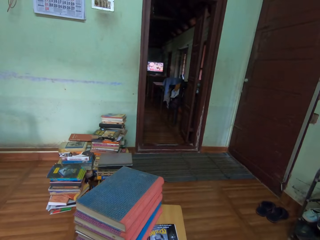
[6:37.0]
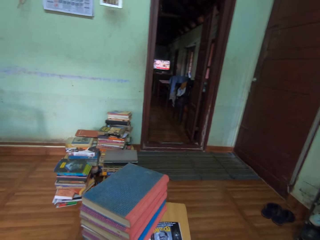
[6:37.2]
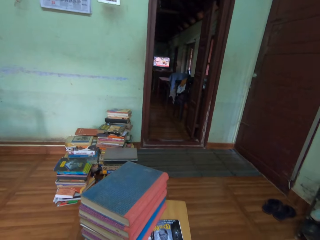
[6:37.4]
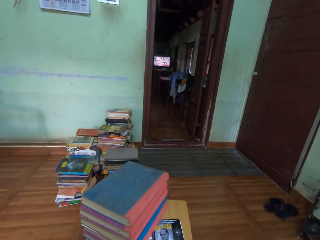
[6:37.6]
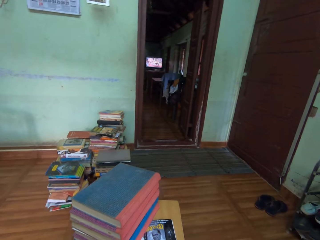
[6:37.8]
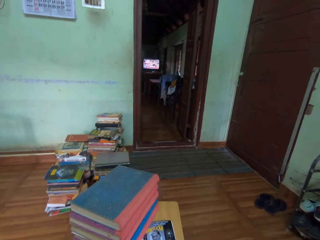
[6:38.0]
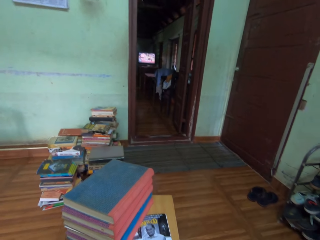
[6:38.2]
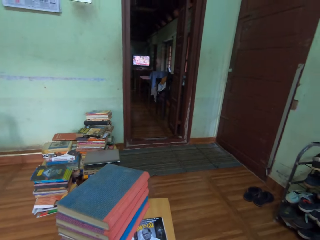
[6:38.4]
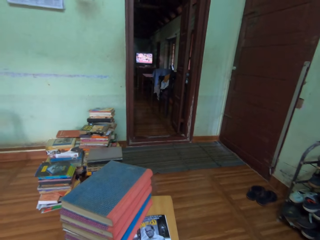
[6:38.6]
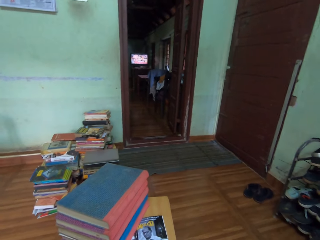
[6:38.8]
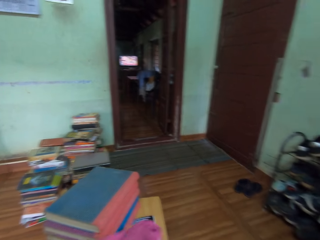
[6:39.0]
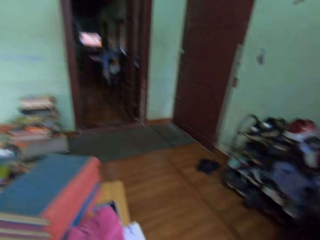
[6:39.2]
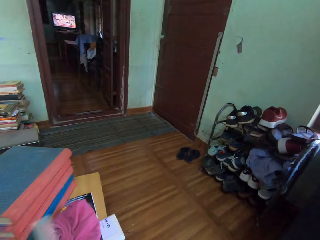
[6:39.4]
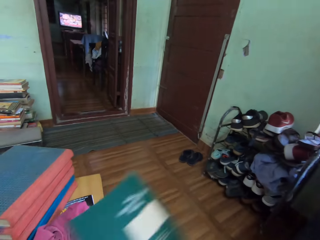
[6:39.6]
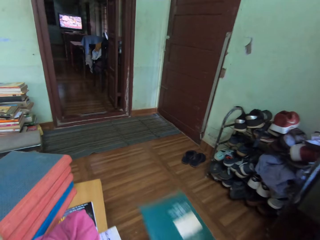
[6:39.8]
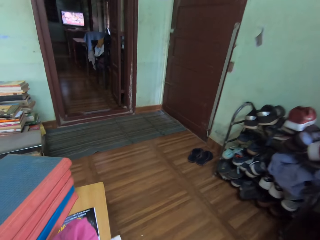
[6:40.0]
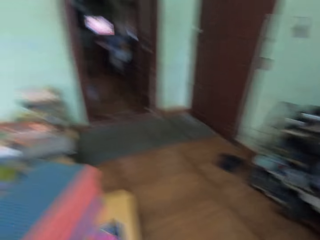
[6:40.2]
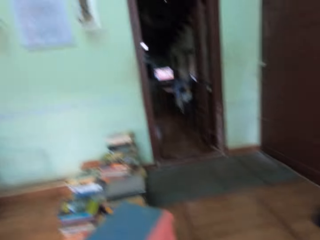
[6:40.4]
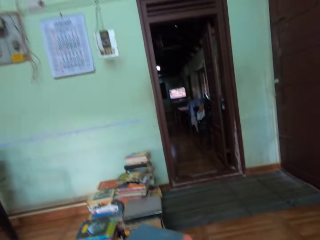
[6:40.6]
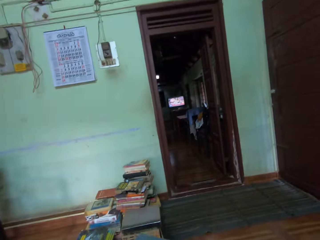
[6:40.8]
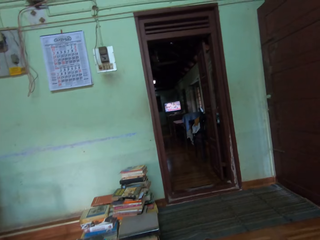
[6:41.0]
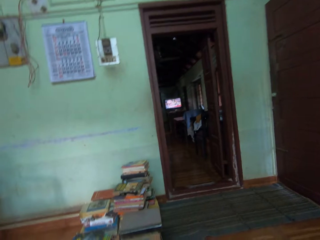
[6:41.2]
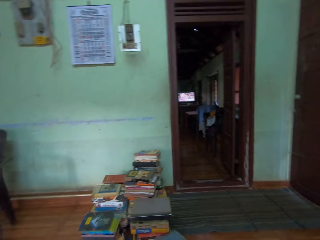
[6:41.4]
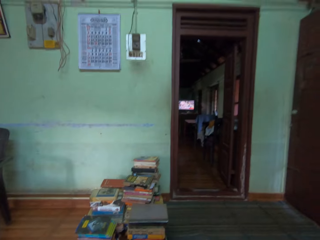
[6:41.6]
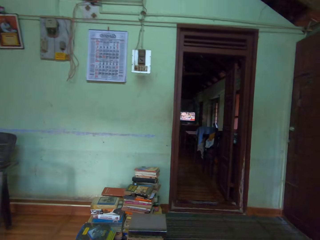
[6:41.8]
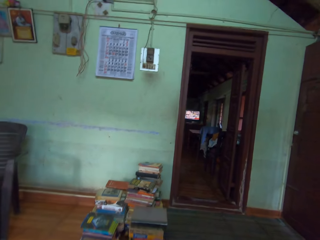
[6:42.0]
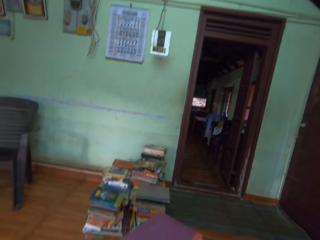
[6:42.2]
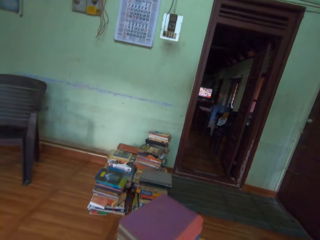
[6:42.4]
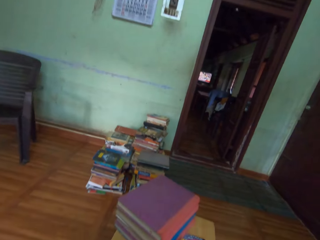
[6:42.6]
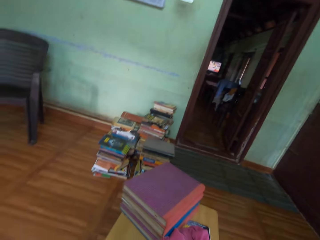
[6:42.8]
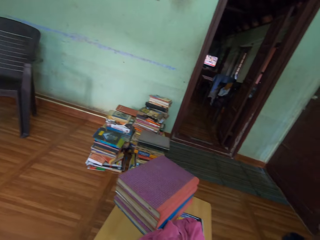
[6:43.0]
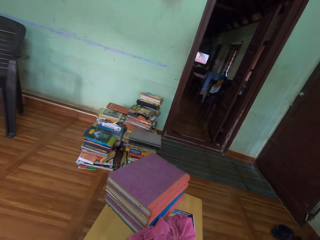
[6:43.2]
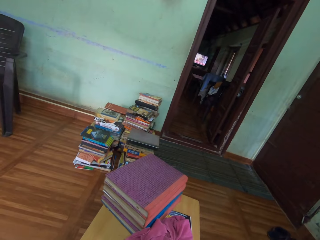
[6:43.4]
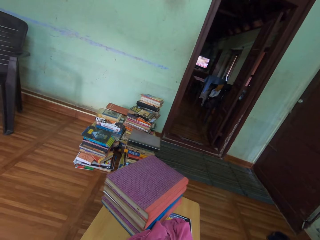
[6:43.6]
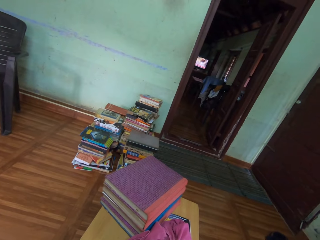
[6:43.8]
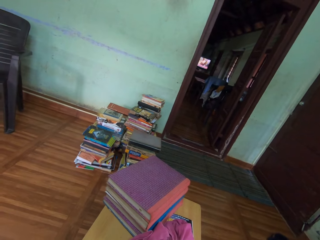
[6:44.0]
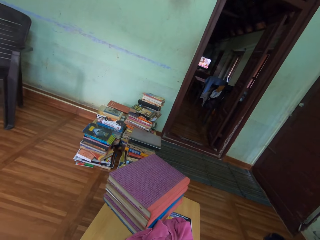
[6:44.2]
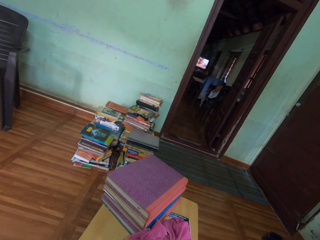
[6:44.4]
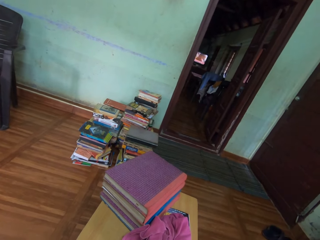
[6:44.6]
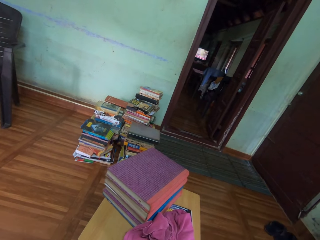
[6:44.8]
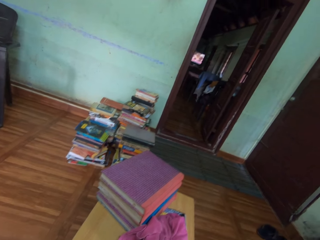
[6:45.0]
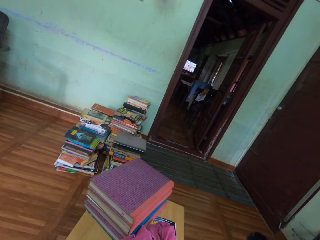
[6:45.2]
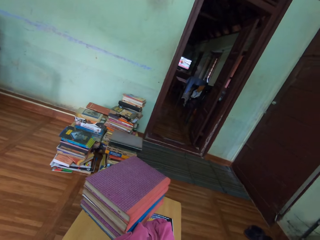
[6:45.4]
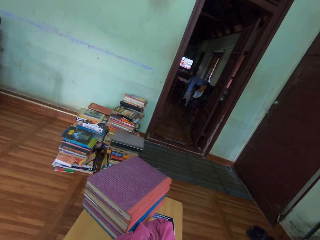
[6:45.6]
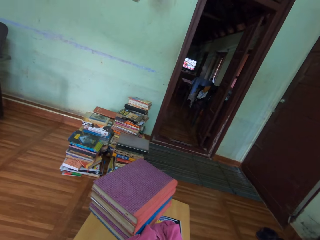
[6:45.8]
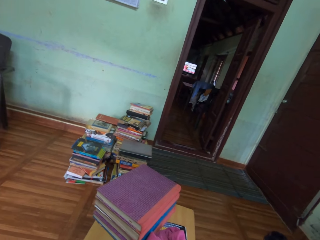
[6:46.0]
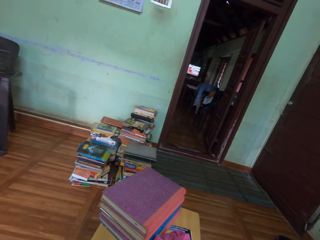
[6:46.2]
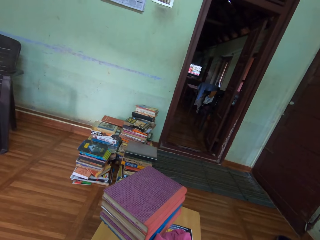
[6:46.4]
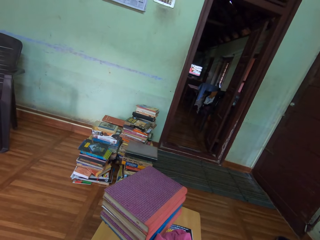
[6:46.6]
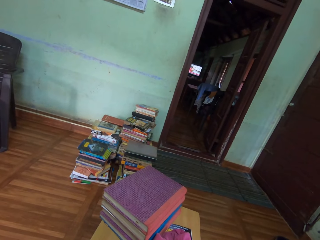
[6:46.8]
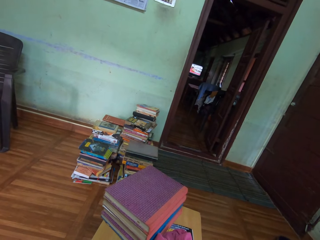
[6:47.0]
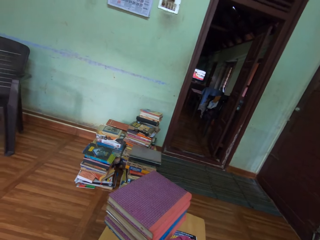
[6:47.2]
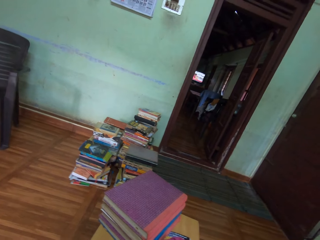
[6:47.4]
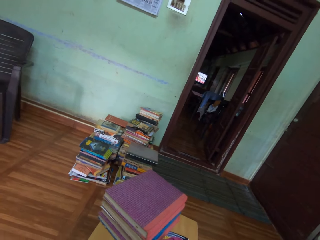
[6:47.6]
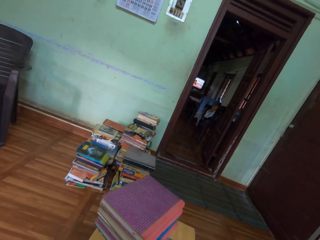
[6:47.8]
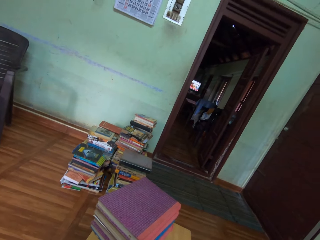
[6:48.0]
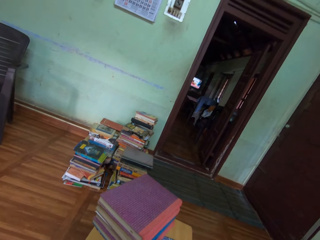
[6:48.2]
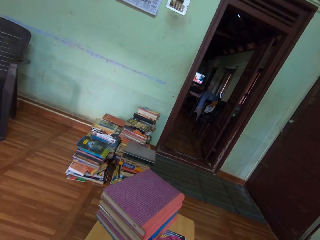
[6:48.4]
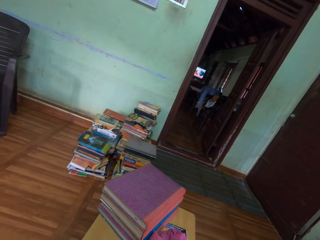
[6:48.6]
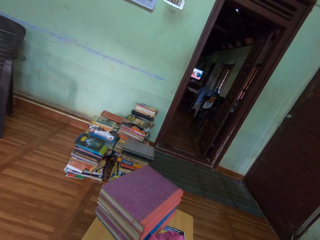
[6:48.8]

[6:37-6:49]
The camera wearer drops the book on the floor with her right hand. She wipes the book using a rag.

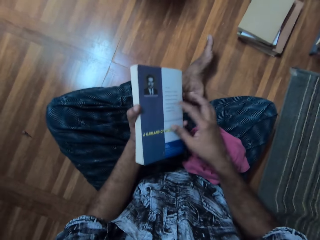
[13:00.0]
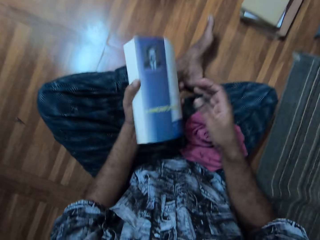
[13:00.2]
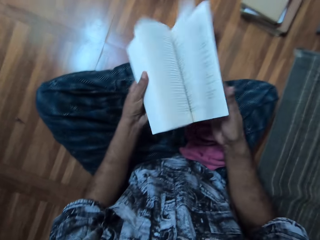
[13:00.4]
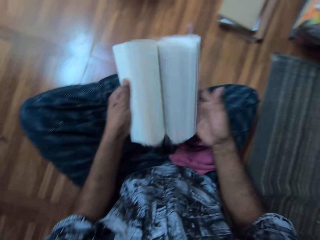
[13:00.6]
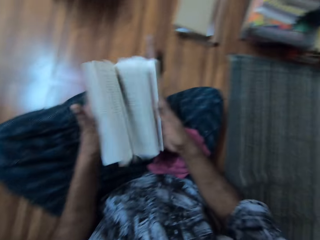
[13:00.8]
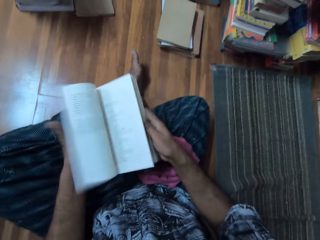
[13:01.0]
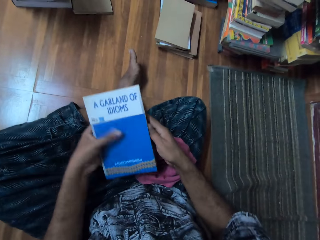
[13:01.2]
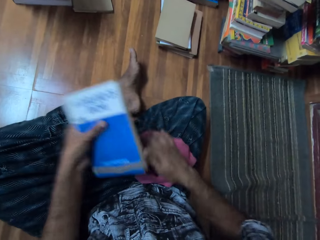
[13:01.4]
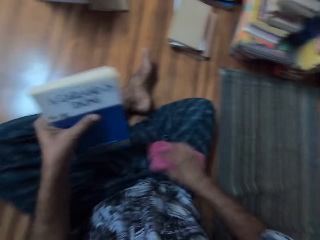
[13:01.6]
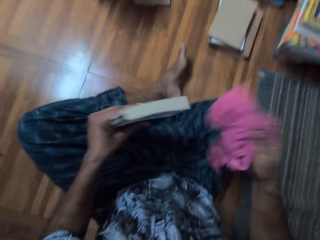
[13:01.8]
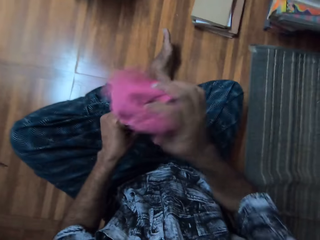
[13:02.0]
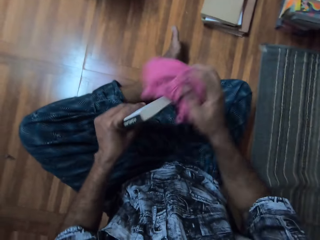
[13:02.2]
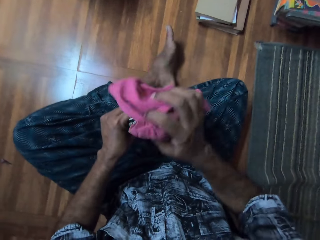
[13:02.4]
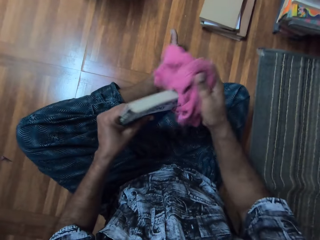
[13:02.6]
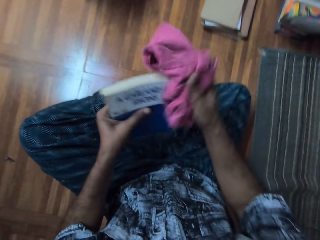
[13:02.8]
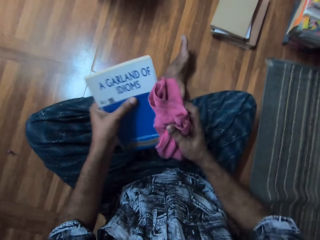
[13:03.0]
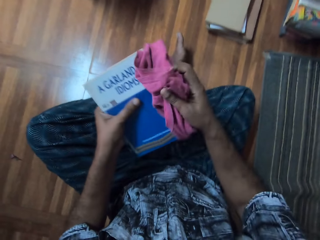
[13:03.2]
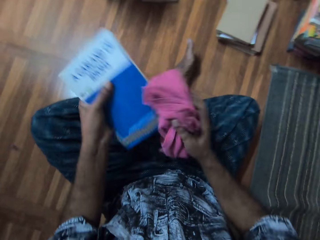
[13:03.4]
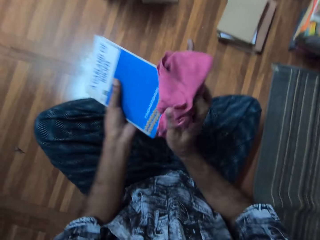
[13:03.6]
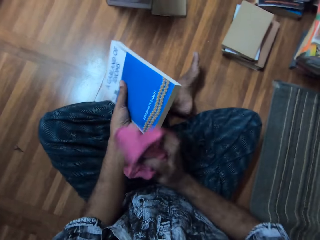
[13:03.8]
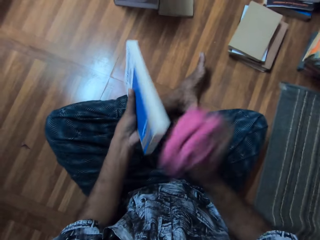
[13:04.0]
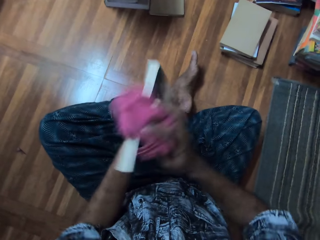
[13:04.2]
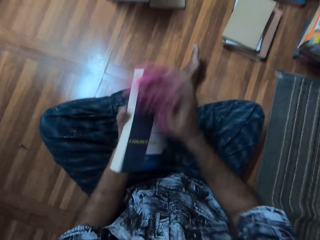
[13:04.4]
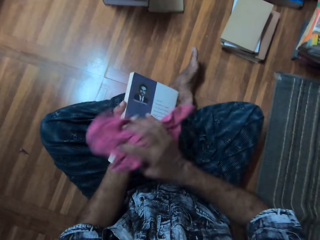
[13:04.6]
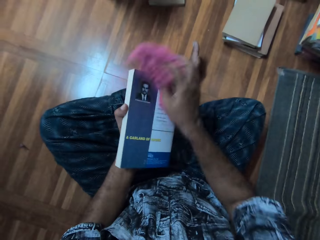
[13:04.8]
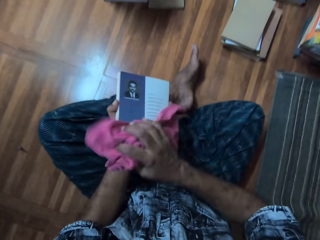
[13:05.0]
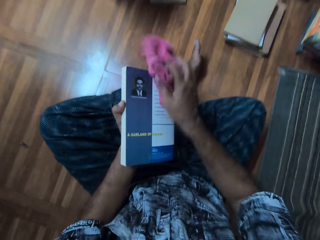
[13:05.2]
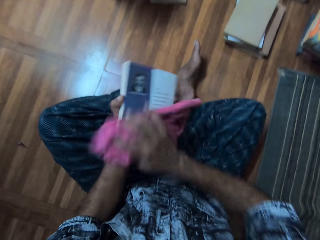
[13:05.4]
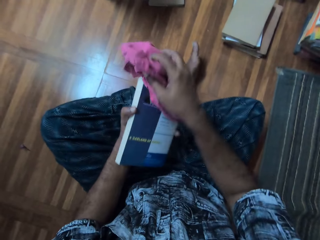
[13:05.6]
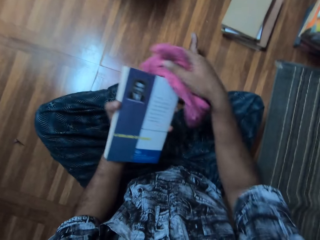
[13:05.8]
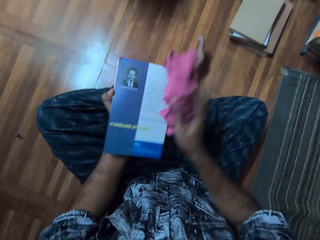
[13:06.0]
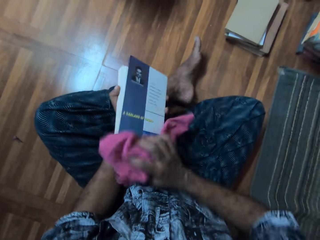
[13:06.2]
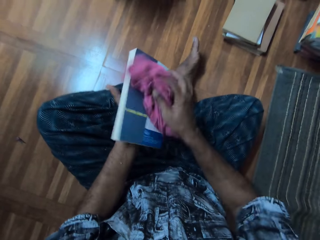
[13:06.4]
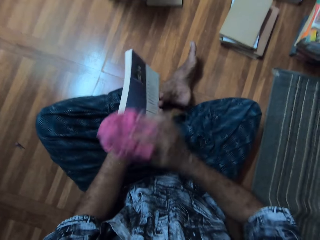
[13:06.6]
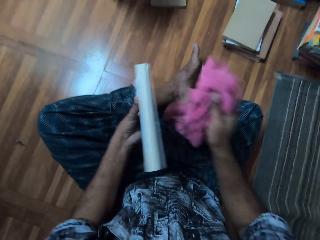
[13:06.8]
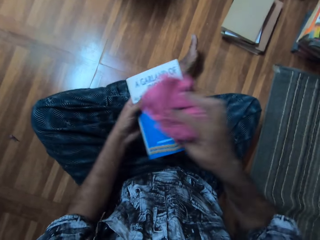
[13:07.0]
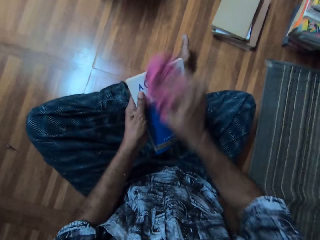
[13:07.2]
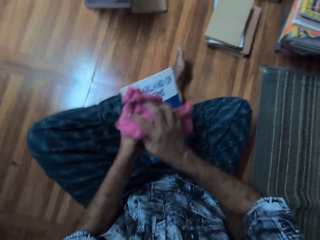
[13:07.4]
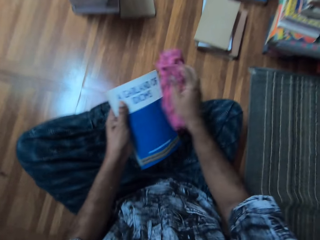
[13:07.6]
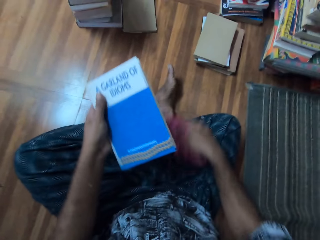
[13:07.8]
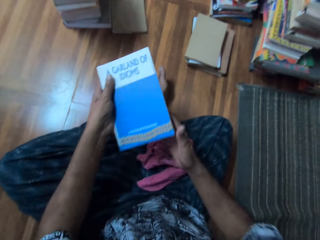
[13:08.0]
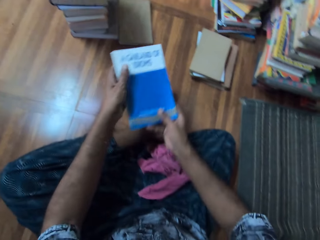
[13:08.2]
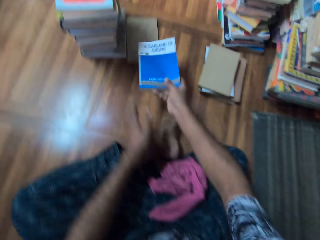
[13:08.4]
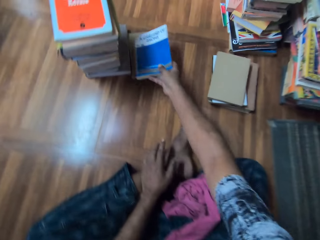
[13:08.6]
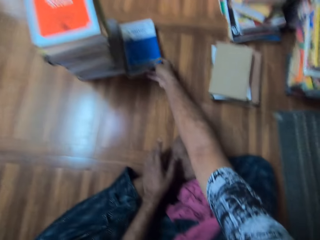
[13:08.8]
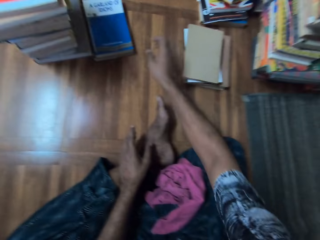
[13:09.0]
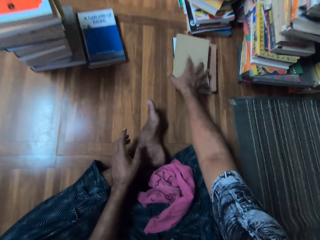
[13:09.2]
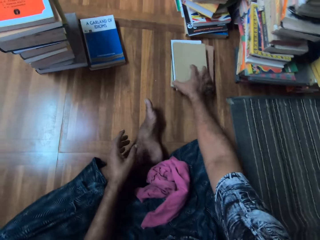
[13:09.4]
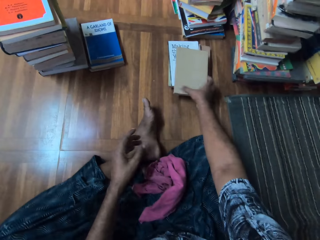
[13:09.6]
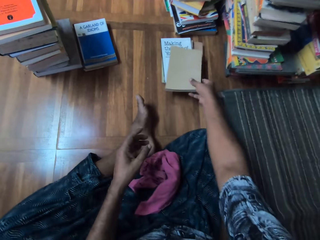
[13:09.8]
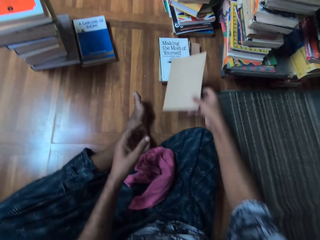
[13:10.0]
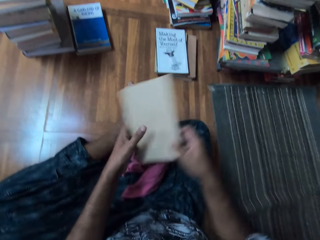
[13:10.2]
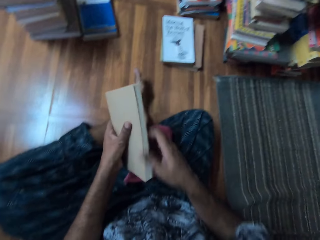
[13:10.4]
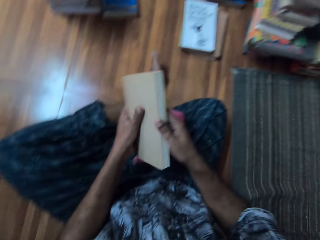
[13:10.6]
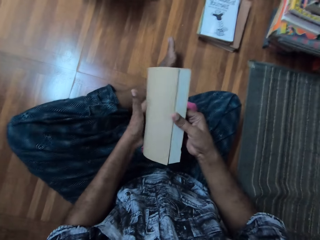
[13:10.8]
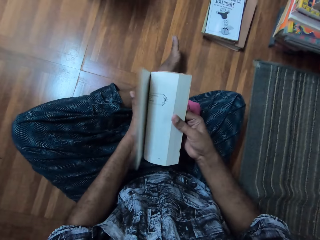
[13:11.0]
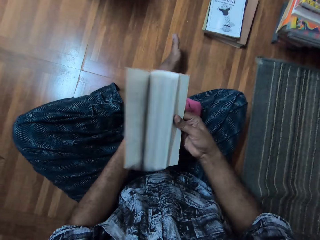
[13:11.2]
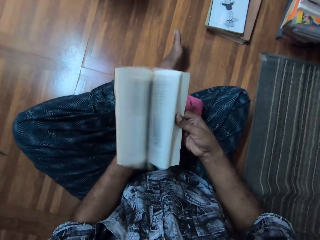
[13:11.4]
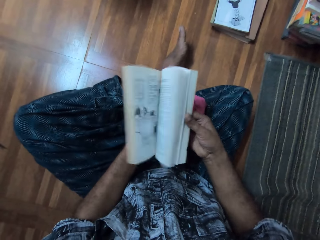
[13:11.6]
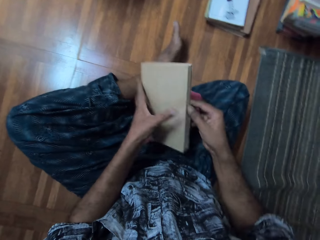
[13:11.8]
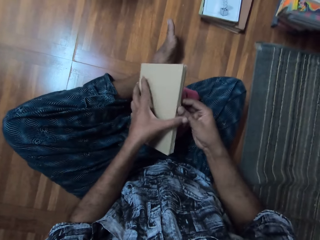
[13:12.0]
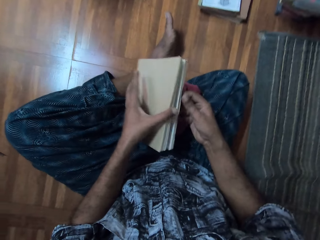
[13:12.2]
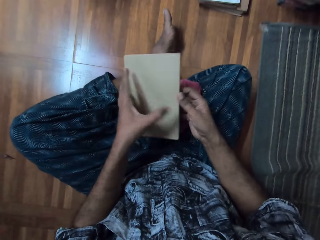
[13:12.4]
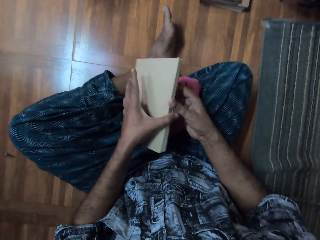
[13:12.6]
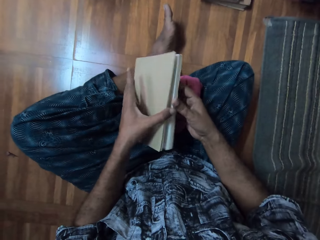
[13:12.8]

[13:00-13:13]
The camera wearer carries the cloth from her lap with her right hand. She cleans the book in her left hand with the cloth in her right hand. She drops the cloth on her lap with her right hand. She drops the book on a book on the floor with both hands. She carries a book from the pile of books on the floor with her right hand. She touches the book with her left hand. She opens the book.
